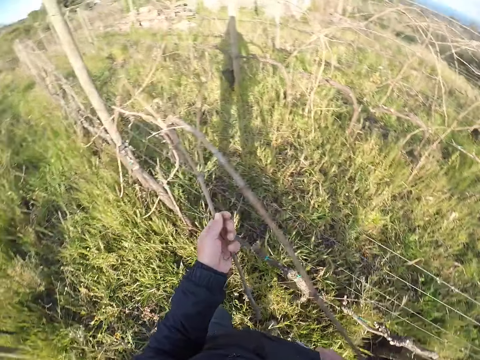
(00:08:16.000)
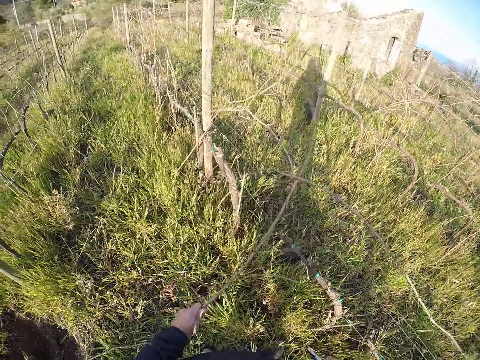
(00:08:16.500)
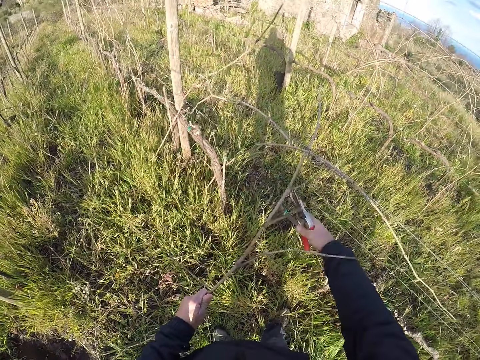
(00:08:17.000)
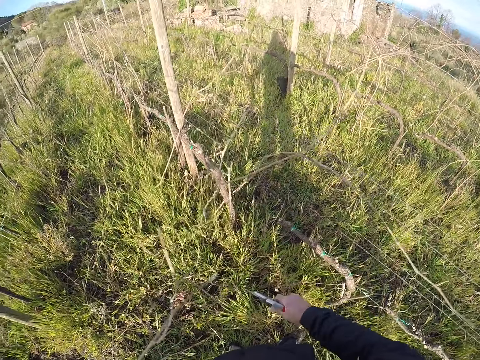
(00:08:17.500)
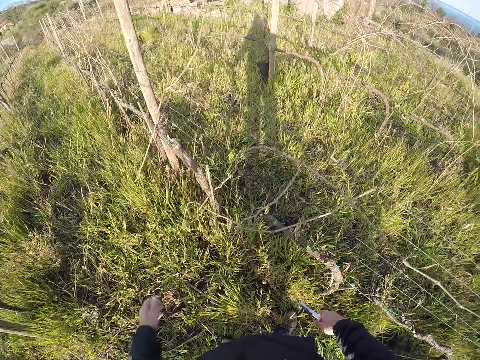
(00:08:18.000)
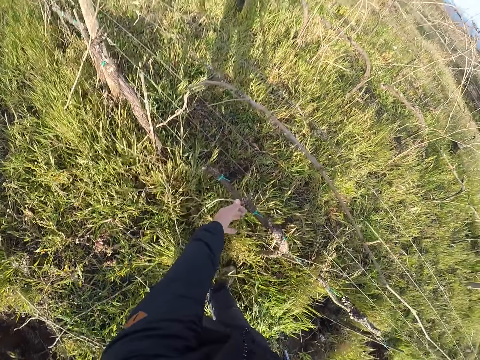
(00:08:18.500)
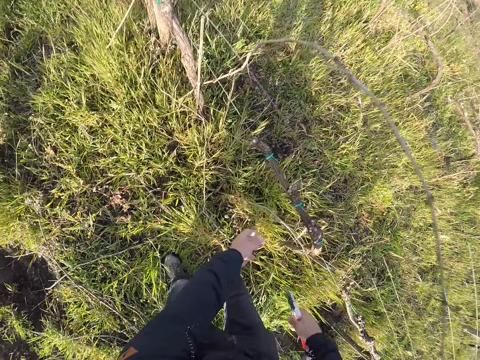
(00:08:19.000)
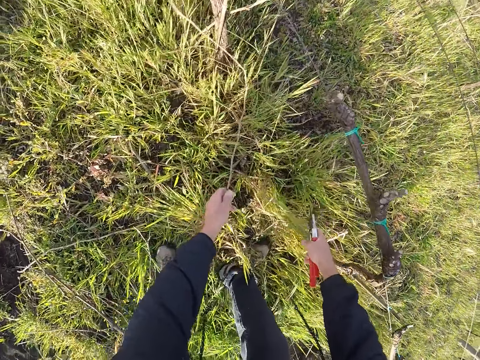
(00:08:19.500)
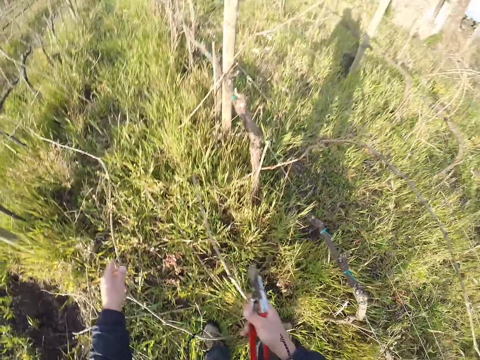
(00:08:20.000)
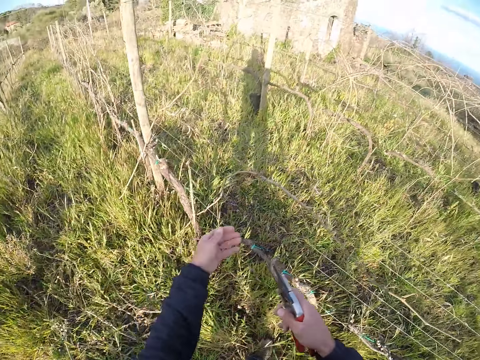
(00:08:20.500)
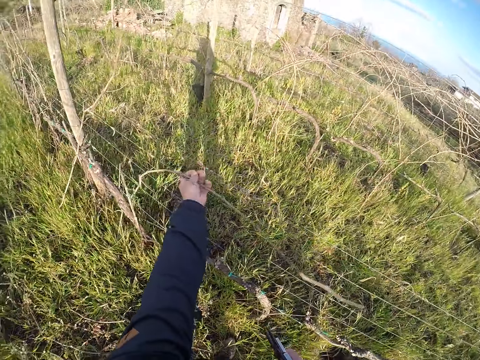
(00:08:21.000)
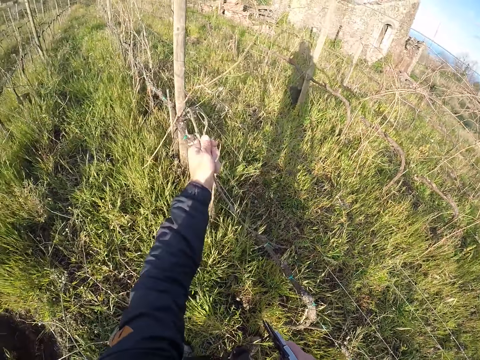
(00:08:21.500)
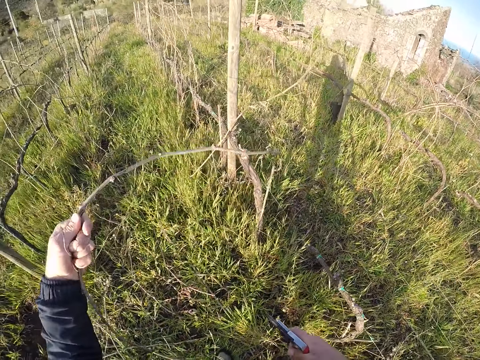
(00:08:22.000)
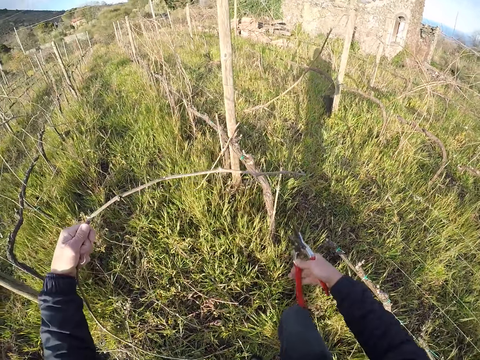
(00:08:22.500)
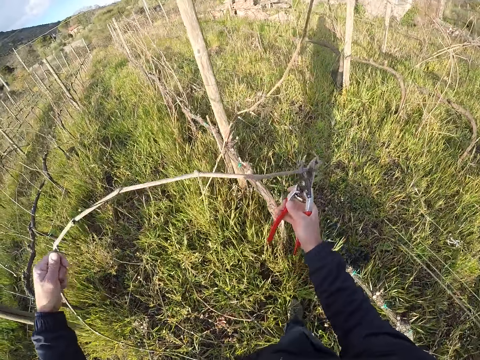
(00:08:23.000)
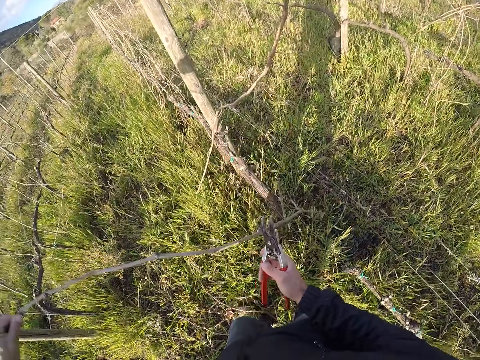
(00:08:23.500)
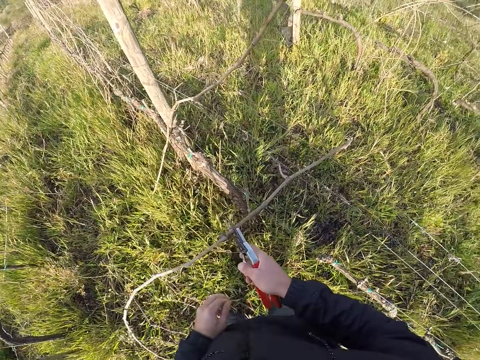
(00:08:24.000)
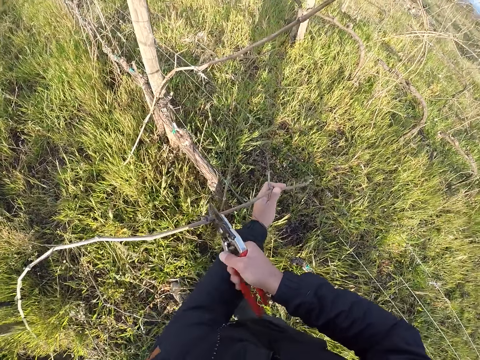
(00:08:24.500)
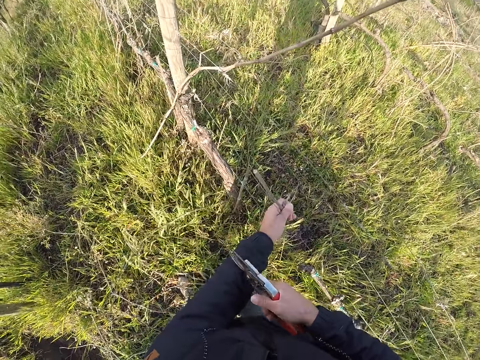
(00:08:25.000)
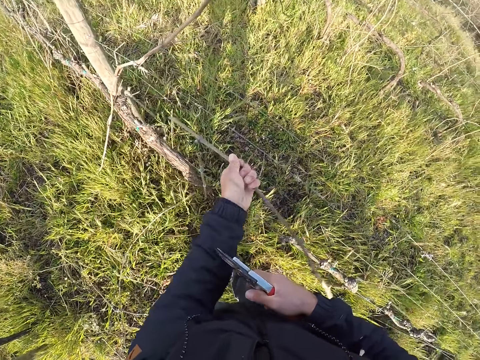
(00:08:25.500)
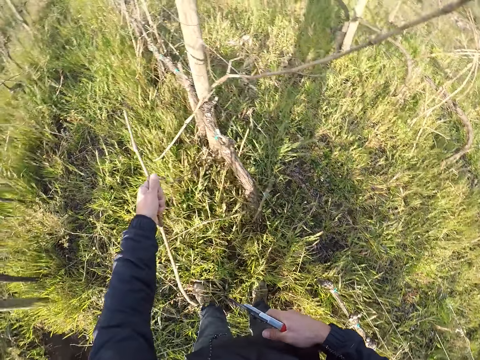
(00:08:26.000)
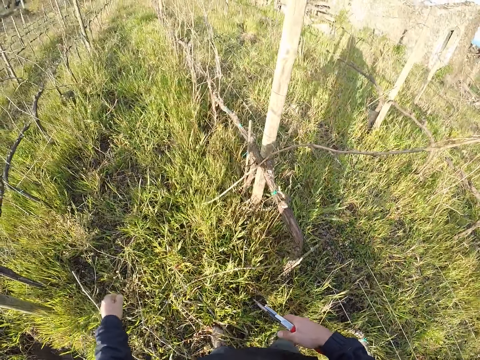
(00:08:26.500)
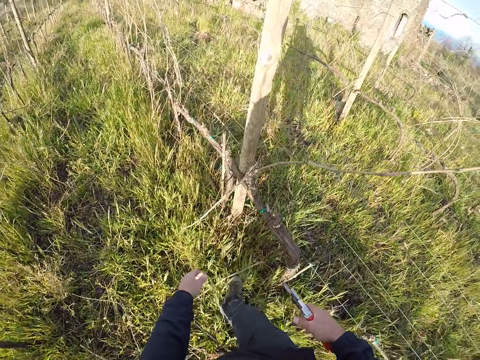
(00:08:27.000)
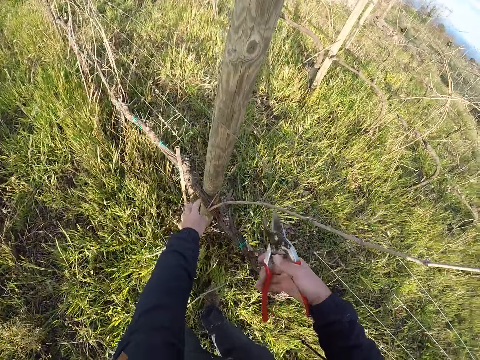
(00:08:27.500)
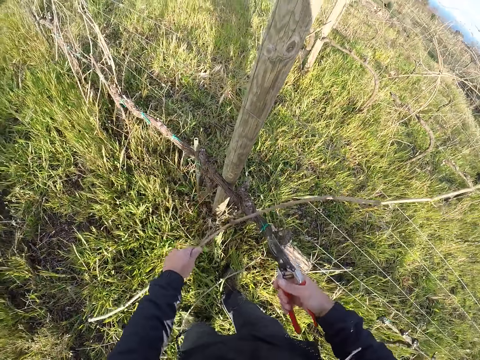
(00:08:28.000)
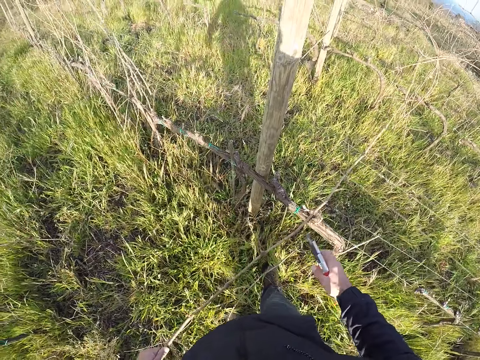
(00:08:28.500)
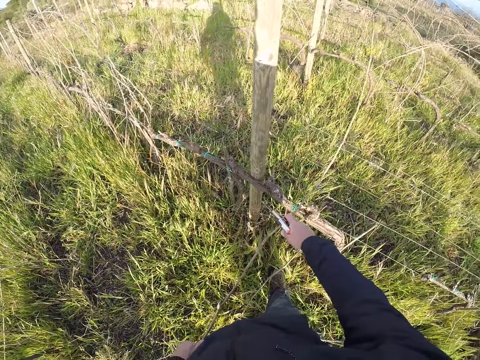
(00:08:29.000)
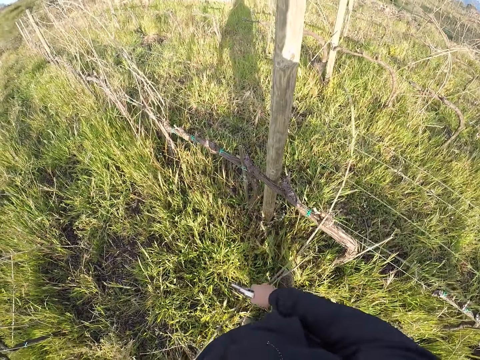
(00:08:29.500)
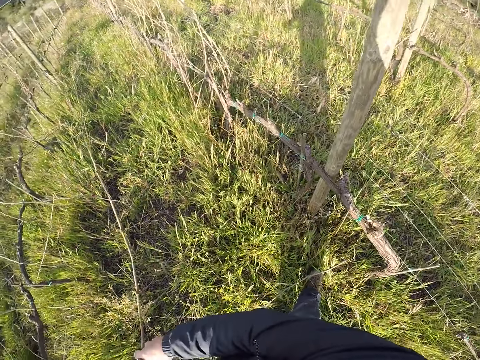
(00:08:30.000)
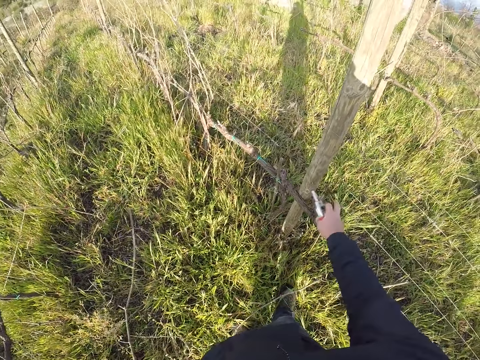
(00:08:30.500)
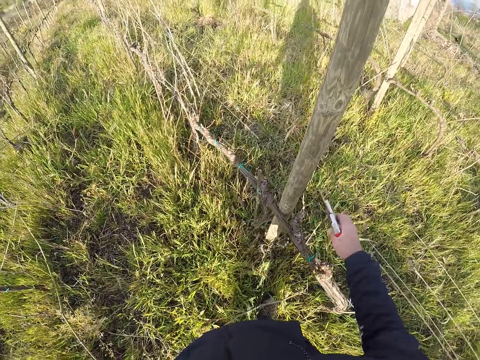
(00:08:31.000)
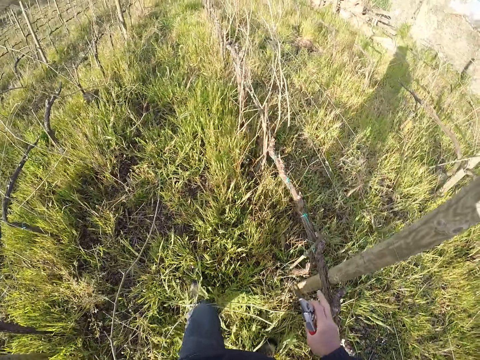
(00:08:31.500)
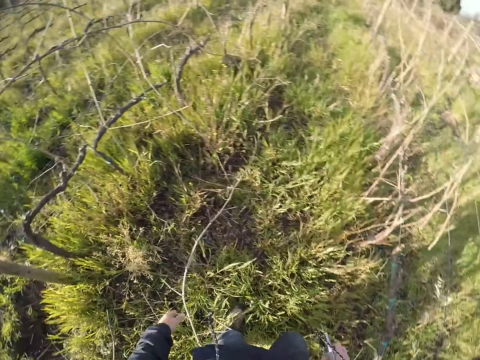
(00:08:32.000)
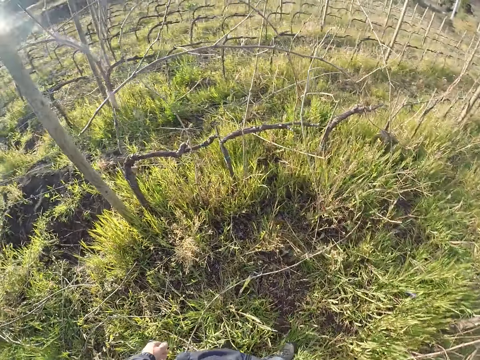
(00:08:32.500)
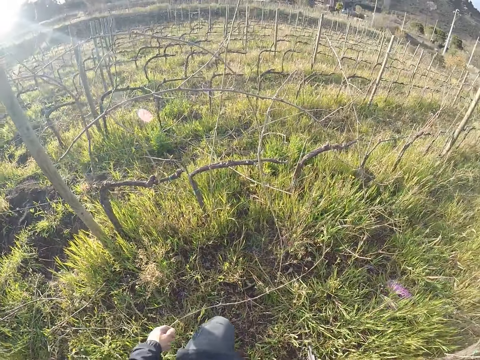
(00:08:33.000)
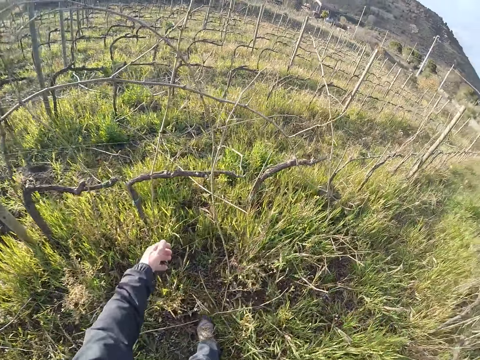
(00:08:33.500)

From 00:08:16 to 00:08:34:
The camera wearer picks a stick on the fence. He cuts the twig with the cutter in his right hand. He drops the twigs in his left hand on the ground. He picks a twig from the ground with his left hand. He drops the twig on the ground with his left hand. He draws out a twig from the wire fence with his left hand. He cuts the twig with the cutter in his right hand. He drops the twigs in his left hand on the ground. He draws out a twig from the wire fence with his left hand. He cuts the twig with the cutter in his right hand. He walks along the fence. He drops the twigs in his left hand on the ground.

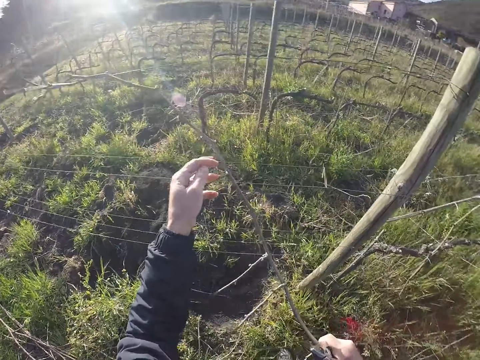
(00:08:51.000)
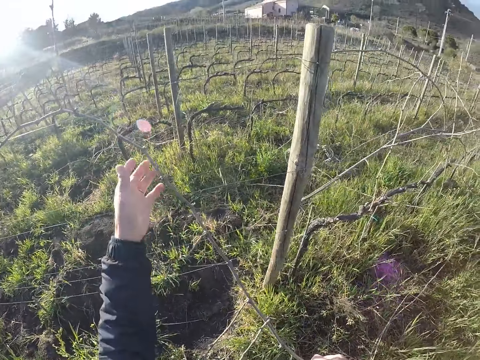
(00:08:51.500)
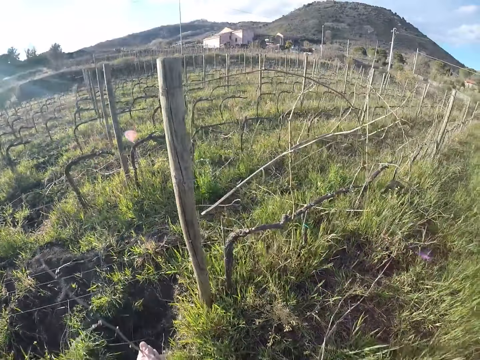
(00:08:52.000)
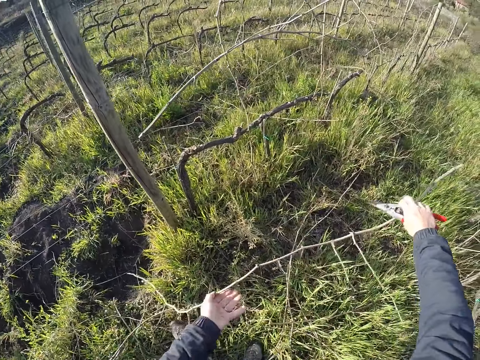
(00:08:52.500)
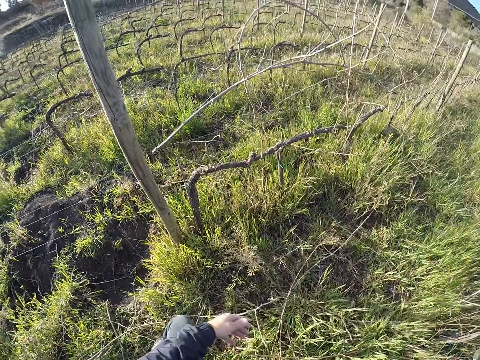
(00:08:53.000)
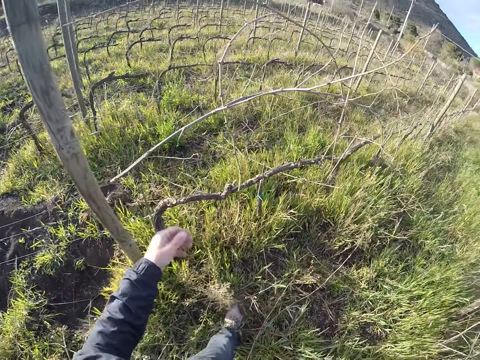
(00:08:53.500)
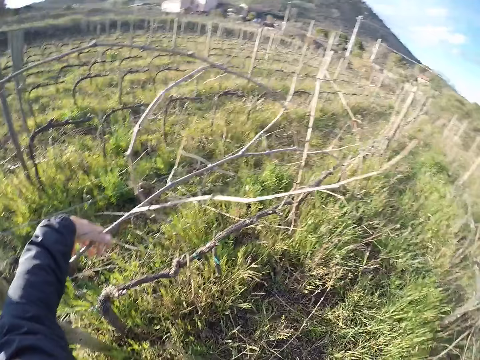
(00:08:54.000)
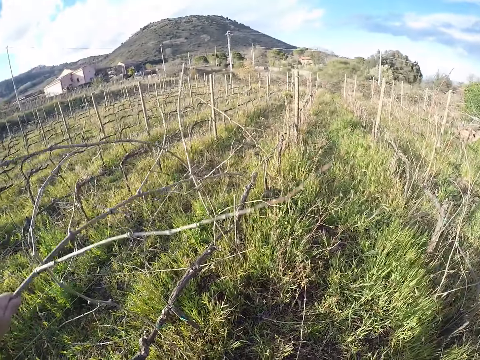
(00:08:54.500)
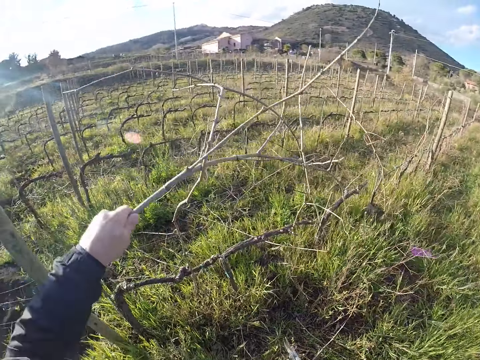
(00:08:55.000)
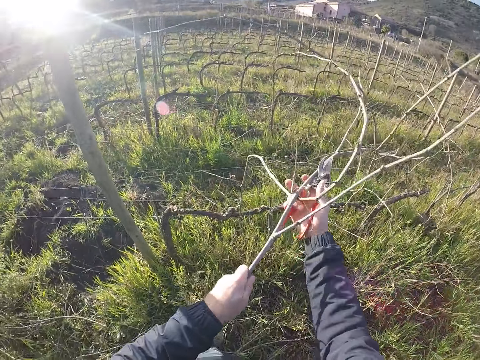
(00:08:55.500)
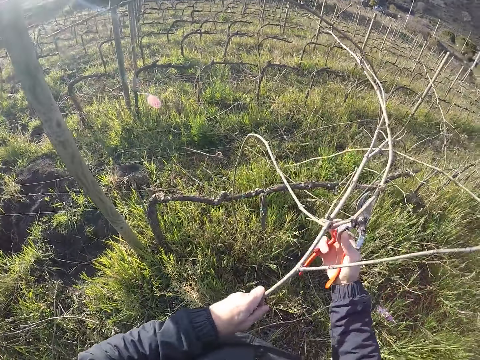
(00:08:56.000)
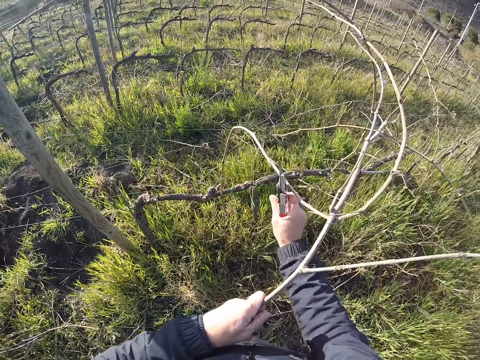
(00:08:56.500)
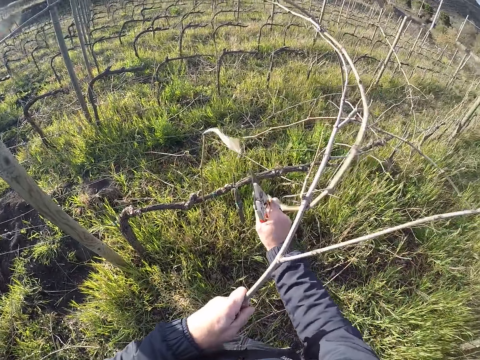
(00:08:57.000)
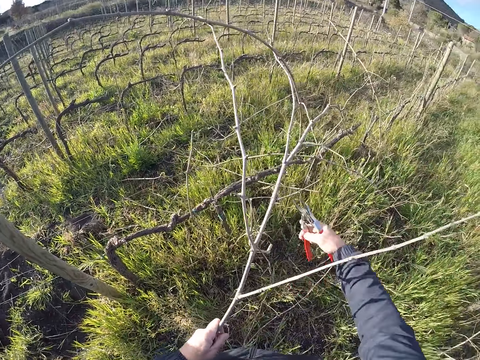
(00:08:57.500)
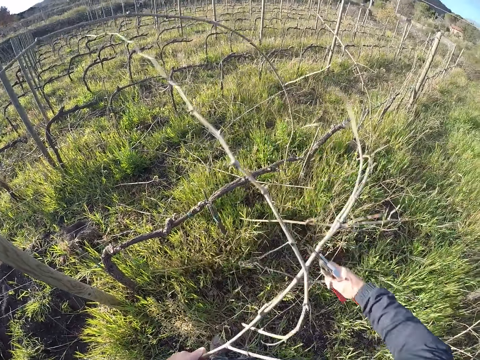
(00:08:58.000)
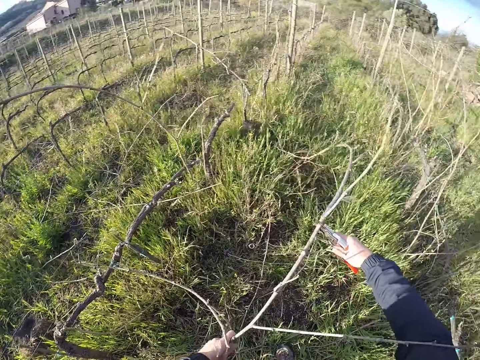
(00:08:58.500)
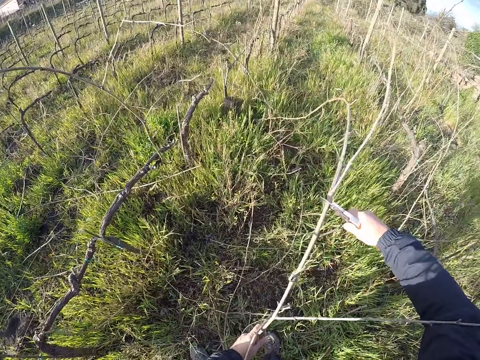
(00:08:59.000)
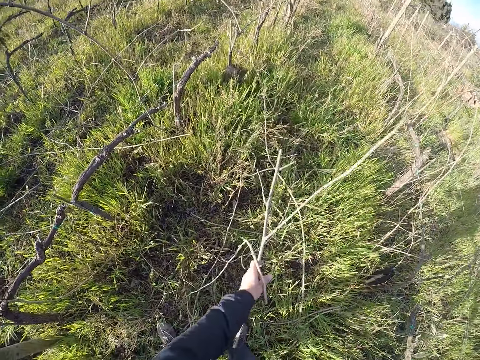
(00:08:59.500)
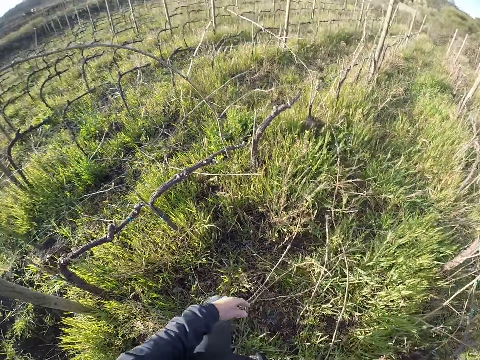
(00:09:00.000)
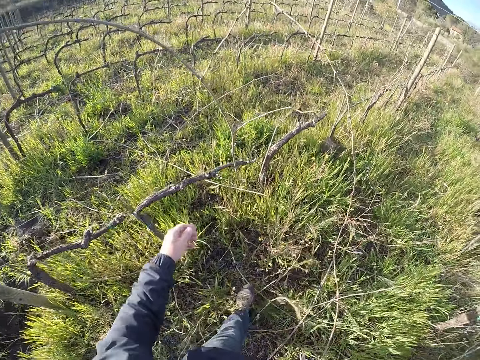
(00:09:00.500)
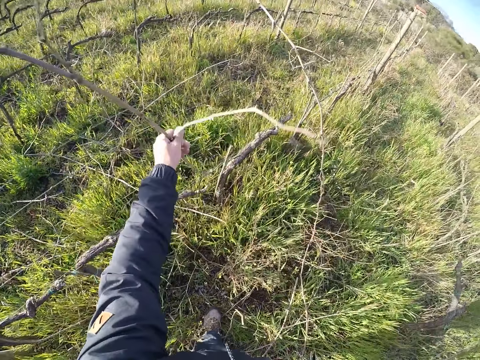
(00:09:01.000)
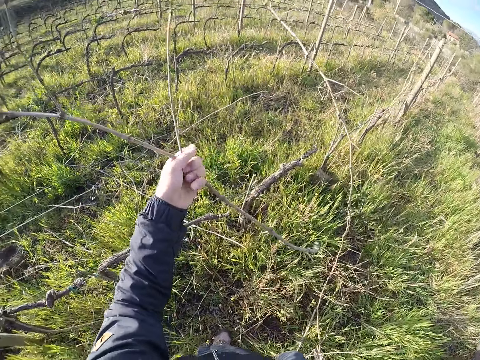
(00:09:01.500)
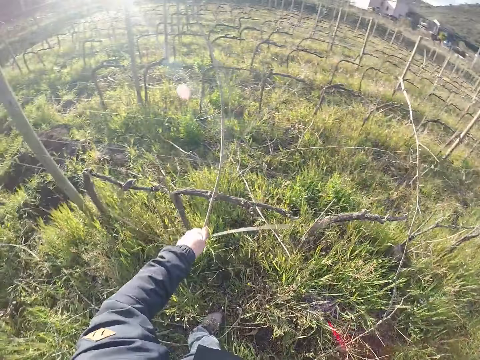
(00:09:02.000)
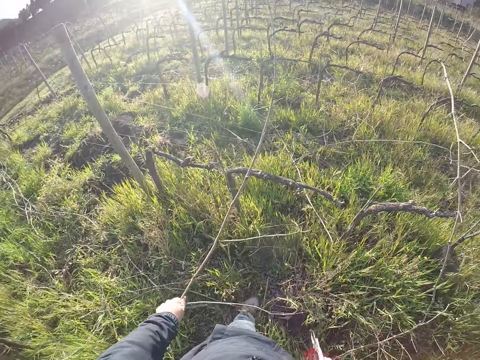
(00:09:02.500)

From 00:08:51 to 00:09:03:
The camera wearer drops the twig in his hands on the ground. He draws out some twigs from the wire fence with his left hand. He cuts the twigs with the cutter in his right hand. He drops the twigs in his left hand on the ground. He draws out a twig from the wire fence with his left hand.
